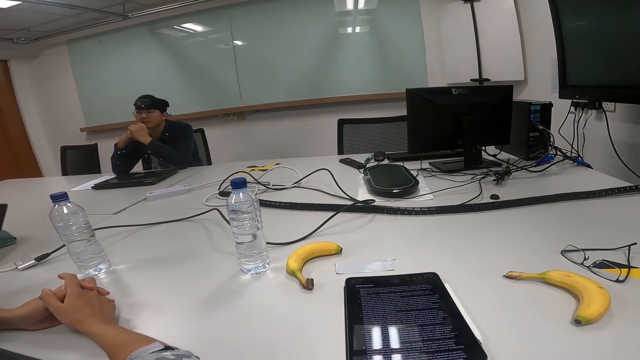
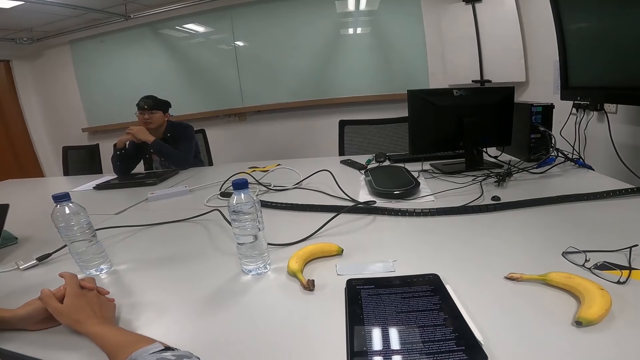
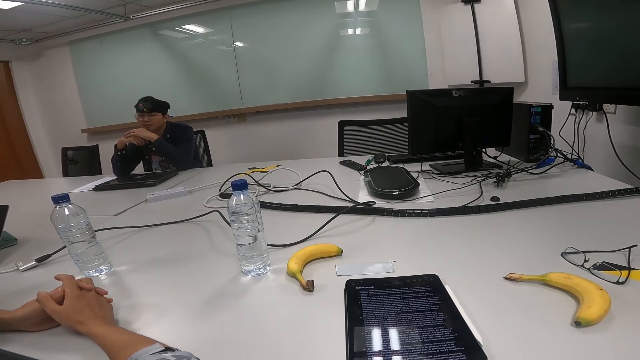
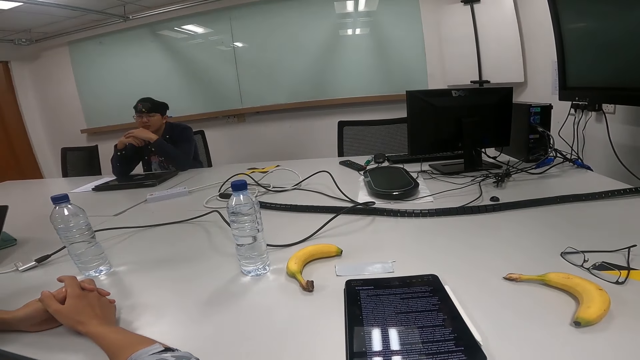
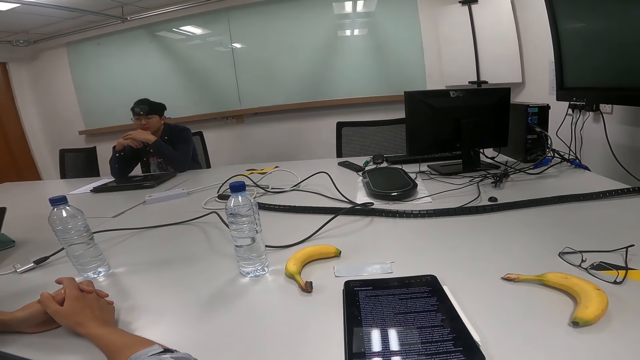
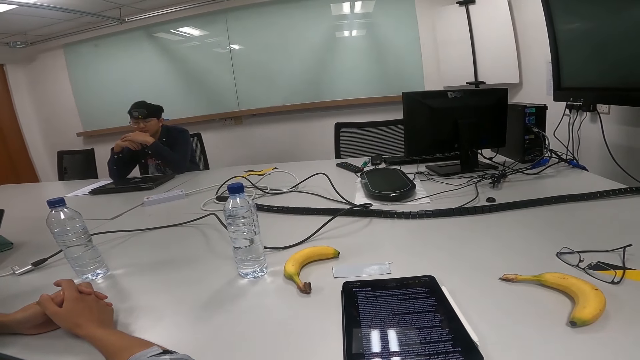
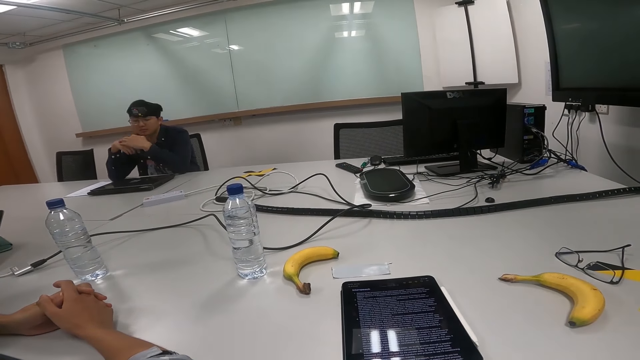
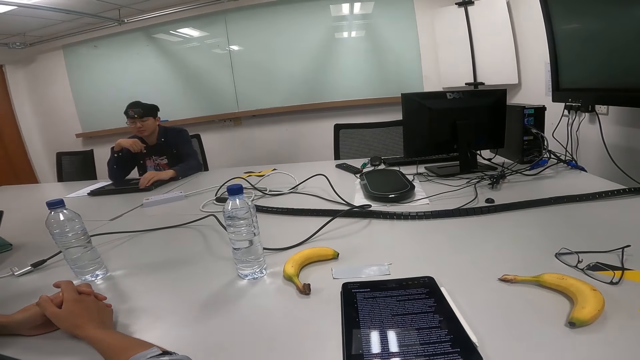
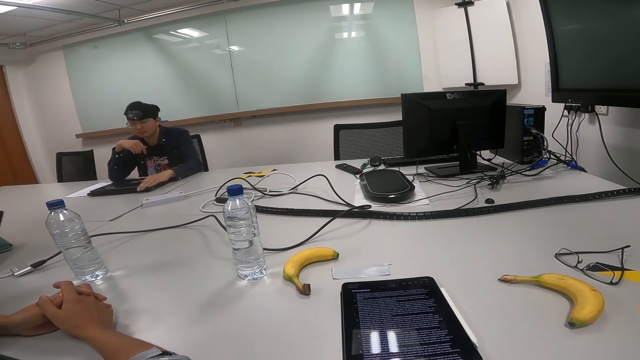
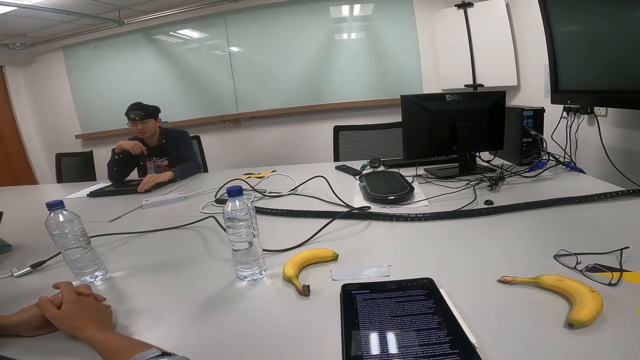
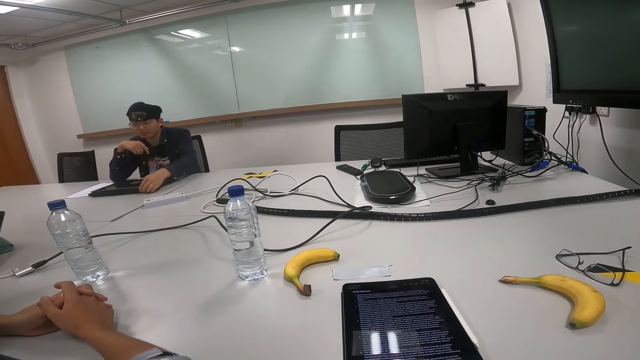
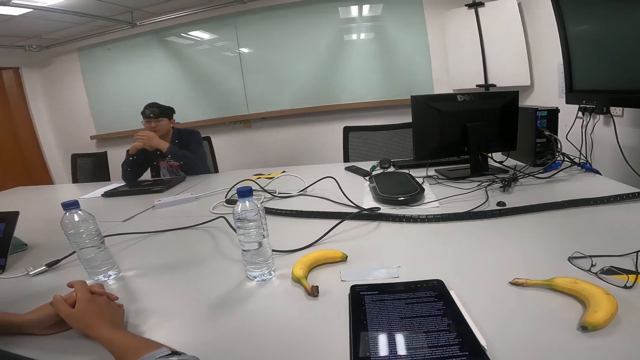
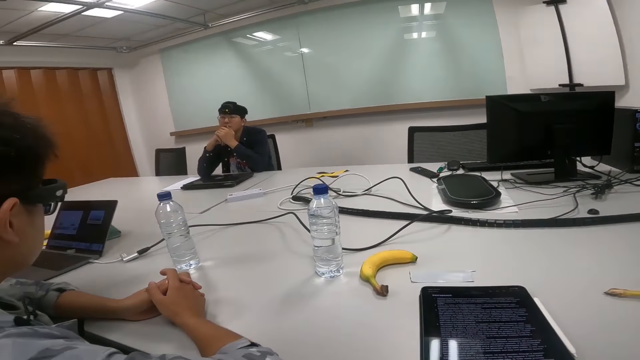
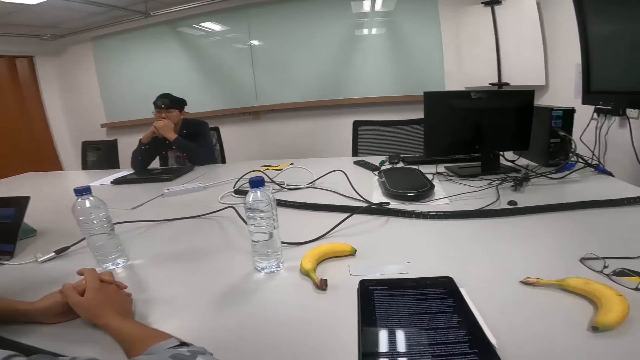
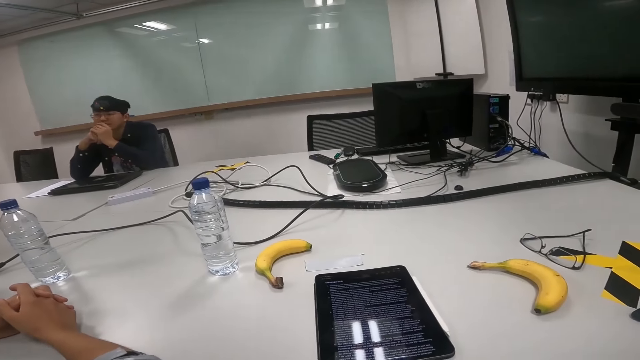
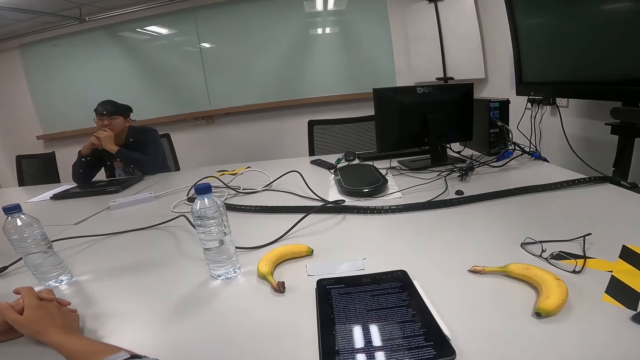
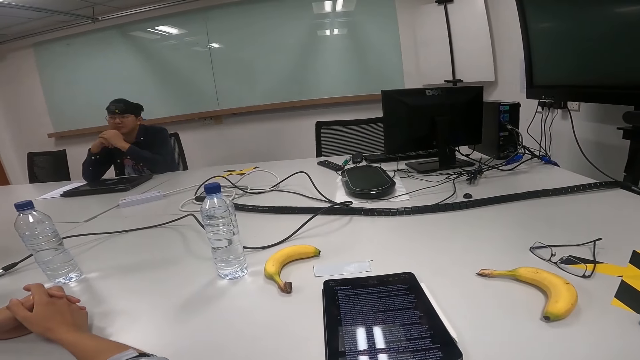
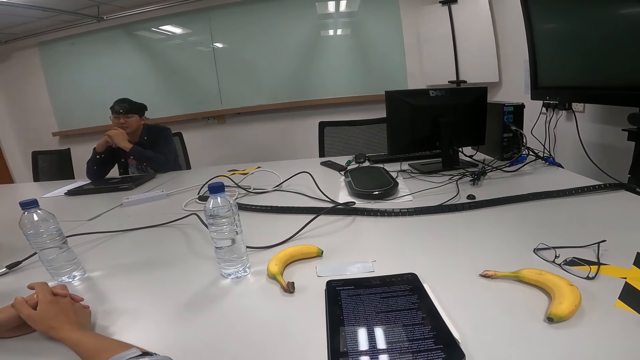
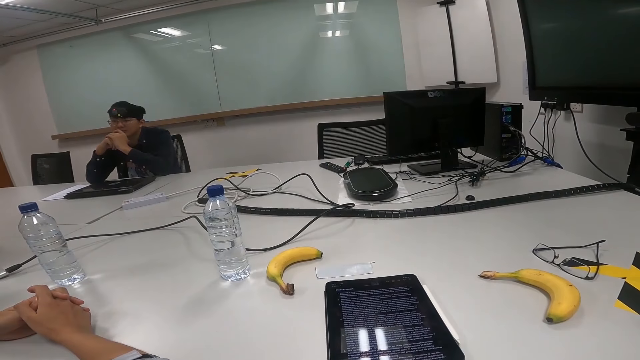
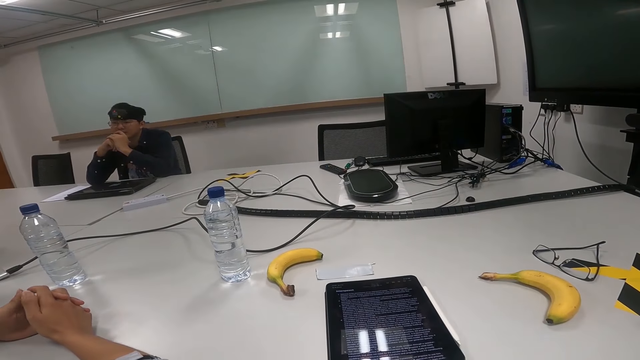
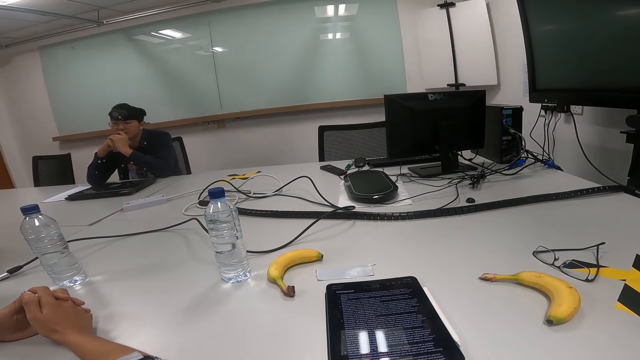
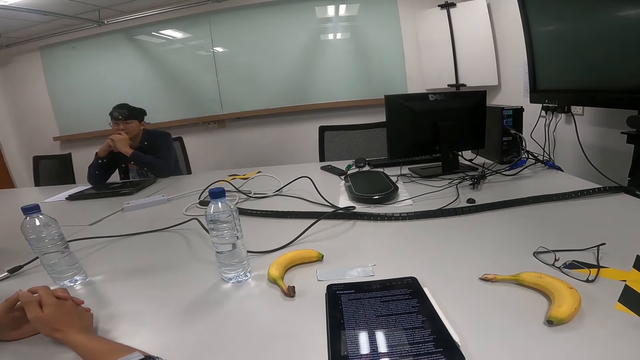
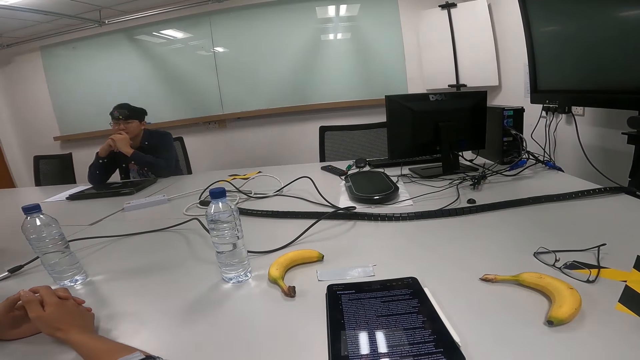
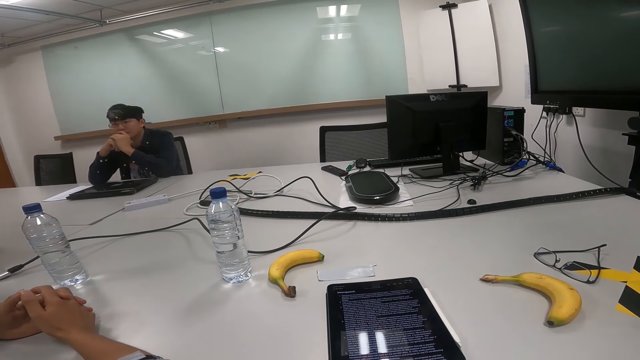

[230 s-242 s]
A person nods the head. The person touches the laptop and touches the face.

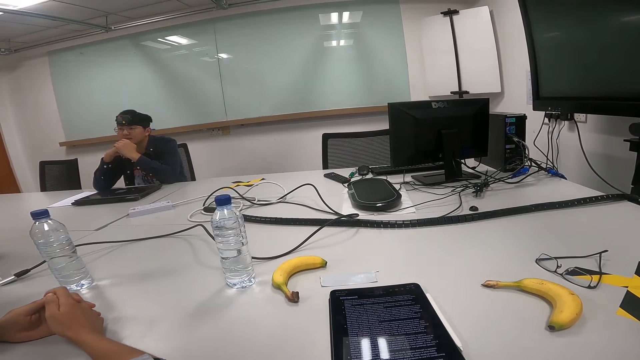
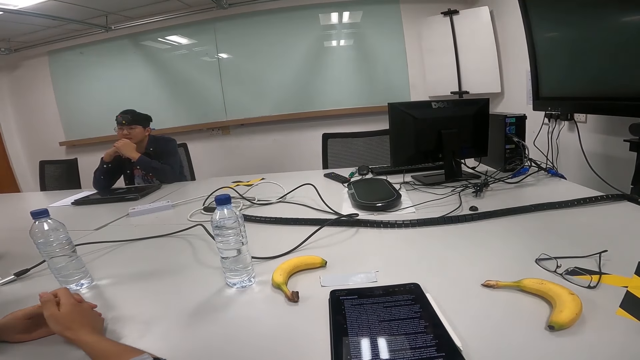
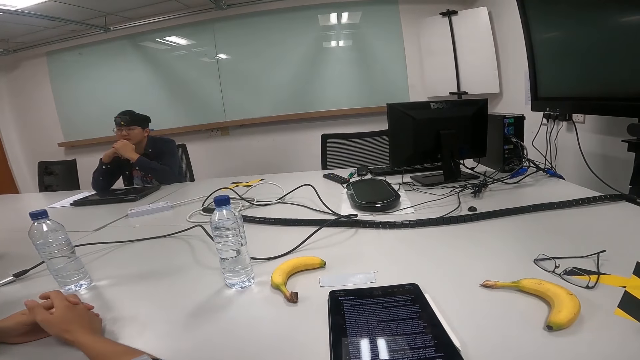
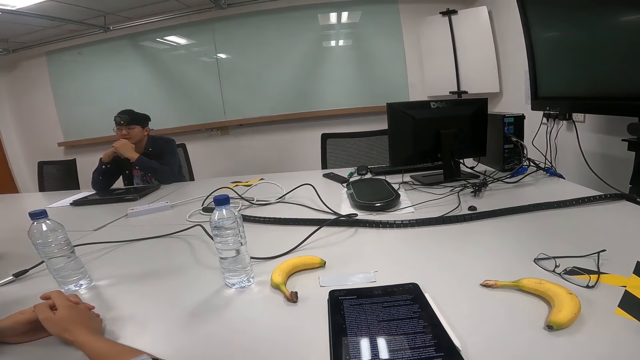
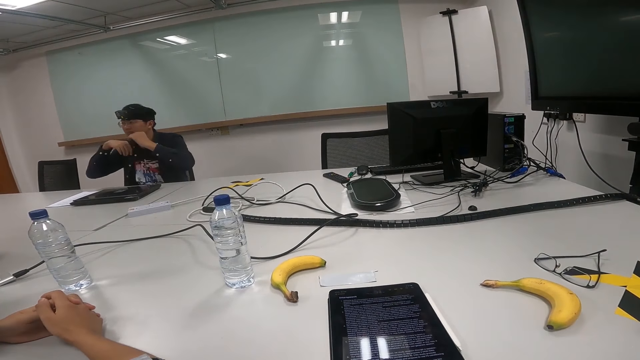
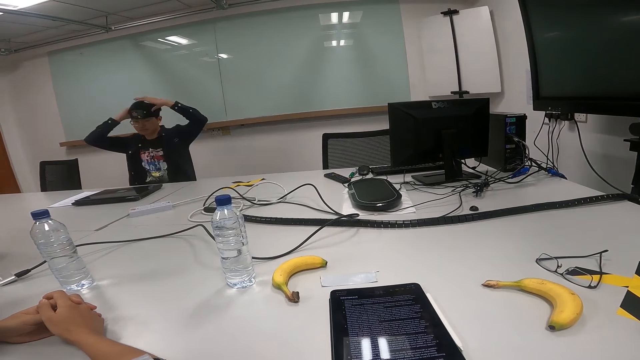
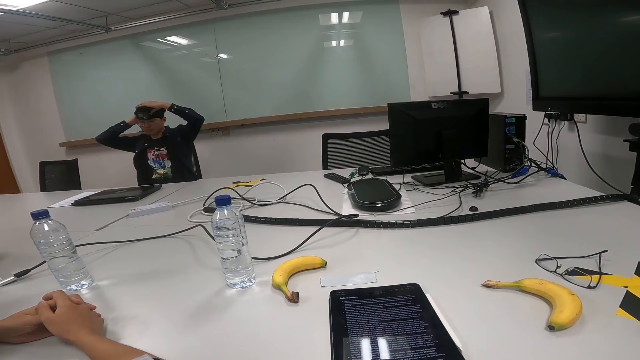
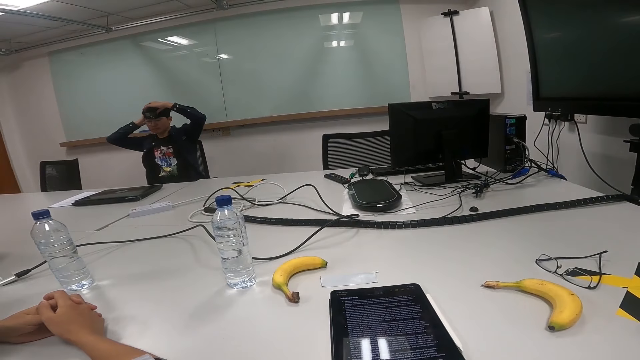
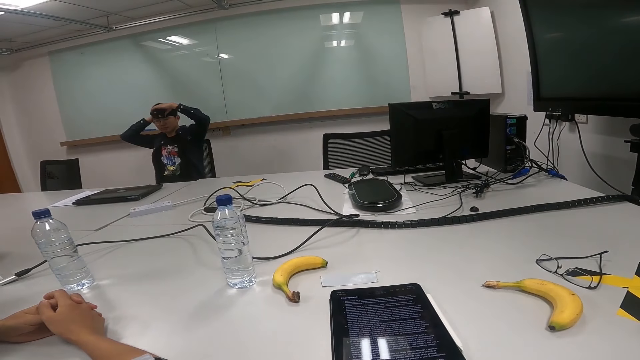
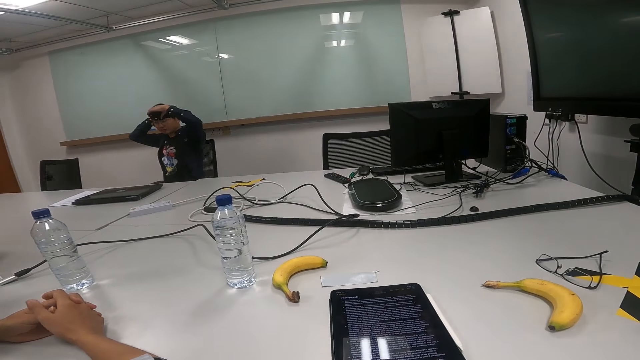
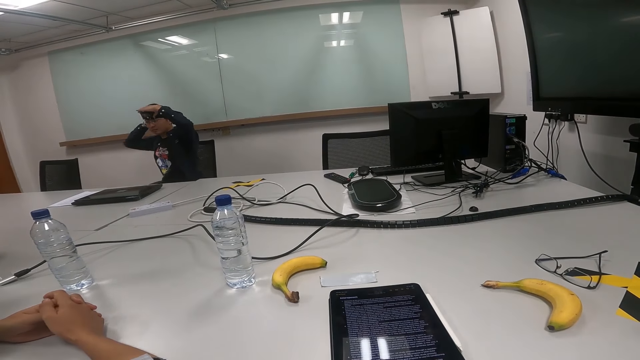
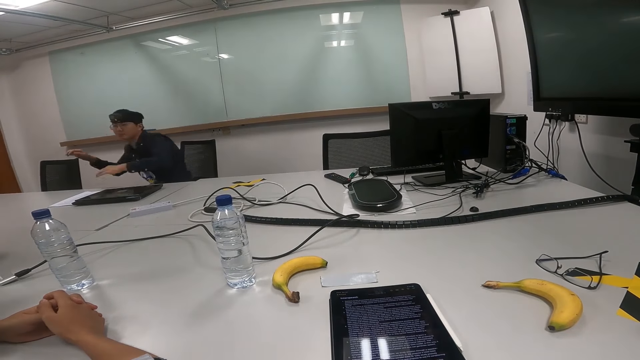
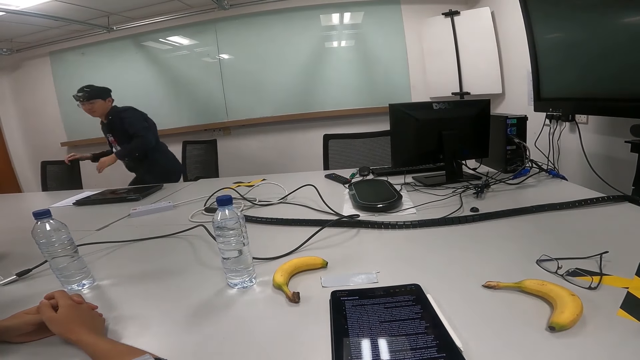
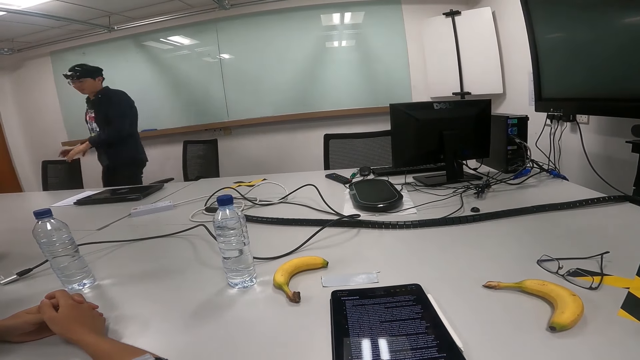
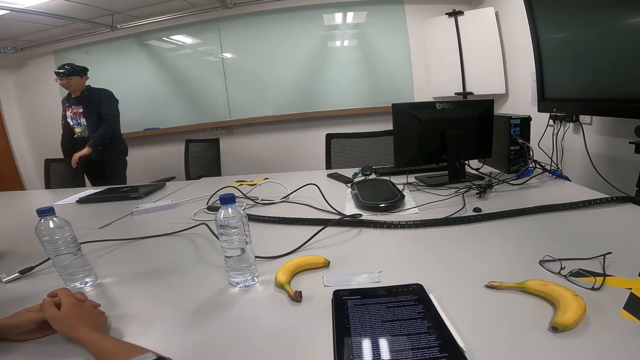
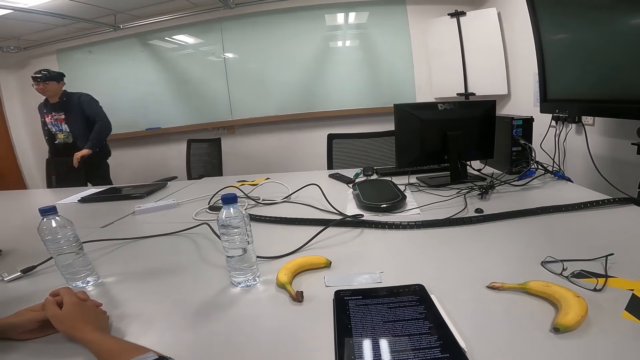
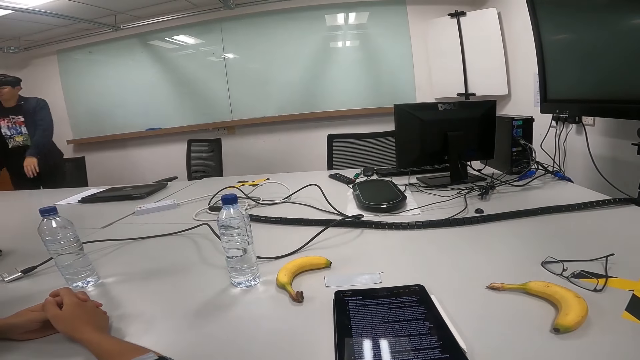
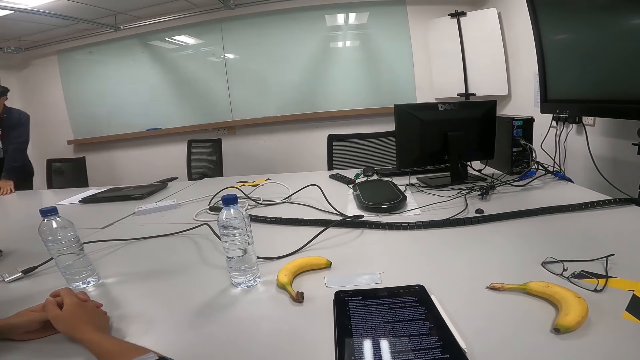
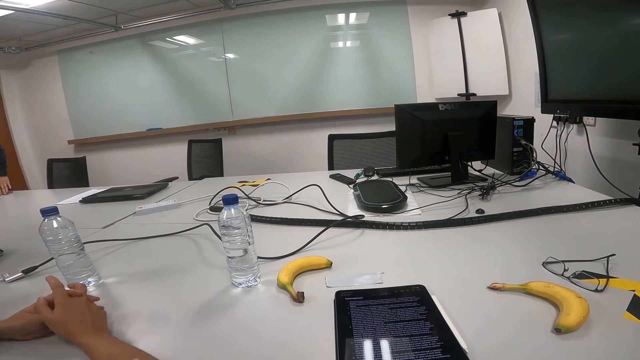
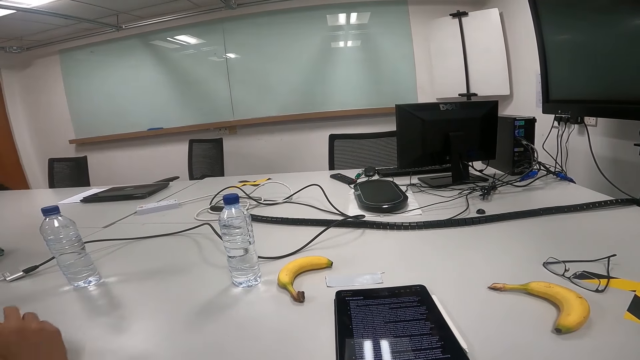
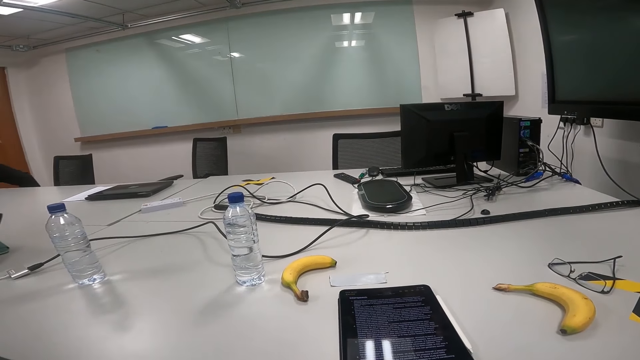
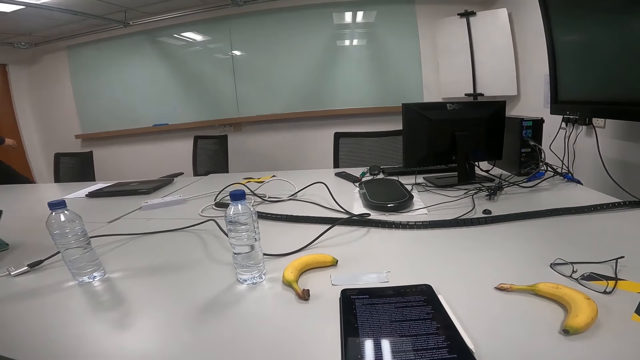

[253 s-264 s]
A person aligns the camera and drags a chair on the floor. The person touches the chair and walks in a room.
